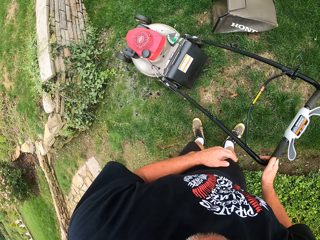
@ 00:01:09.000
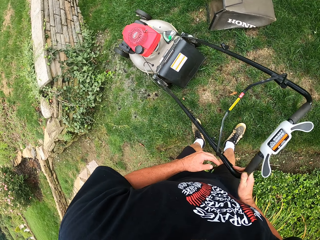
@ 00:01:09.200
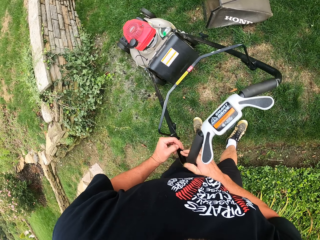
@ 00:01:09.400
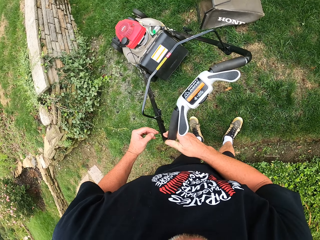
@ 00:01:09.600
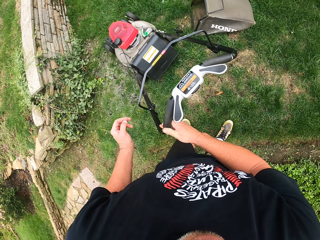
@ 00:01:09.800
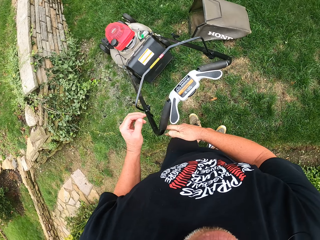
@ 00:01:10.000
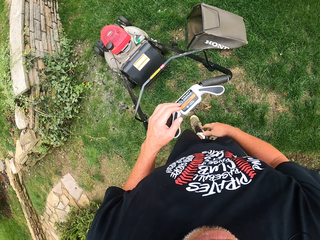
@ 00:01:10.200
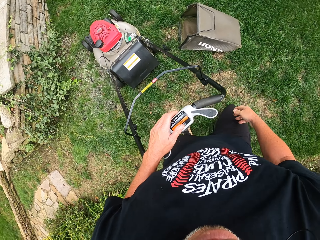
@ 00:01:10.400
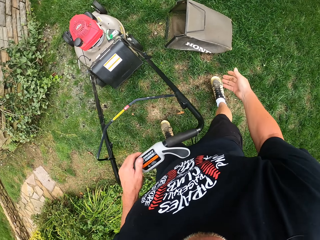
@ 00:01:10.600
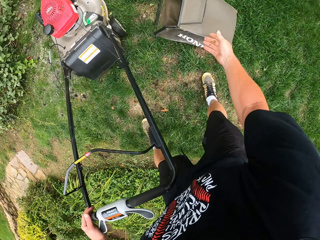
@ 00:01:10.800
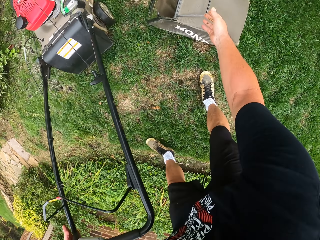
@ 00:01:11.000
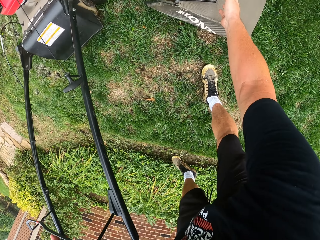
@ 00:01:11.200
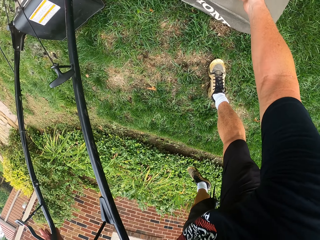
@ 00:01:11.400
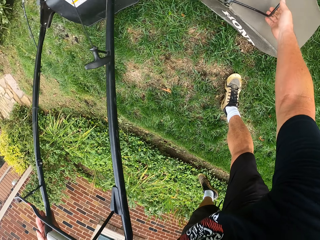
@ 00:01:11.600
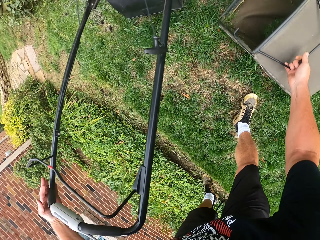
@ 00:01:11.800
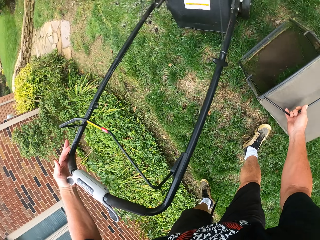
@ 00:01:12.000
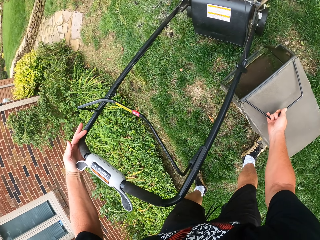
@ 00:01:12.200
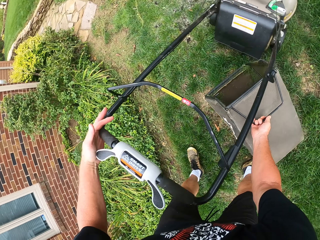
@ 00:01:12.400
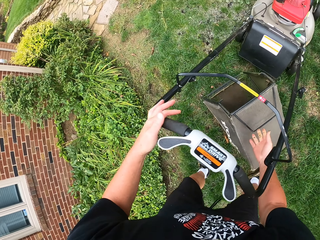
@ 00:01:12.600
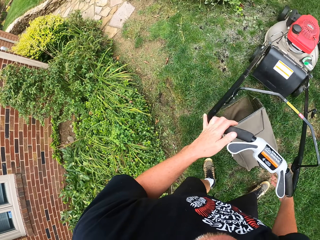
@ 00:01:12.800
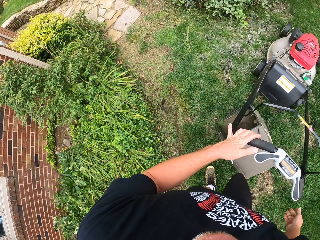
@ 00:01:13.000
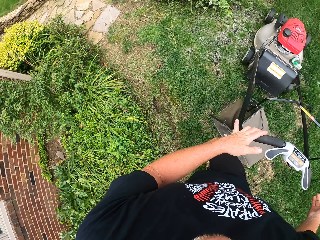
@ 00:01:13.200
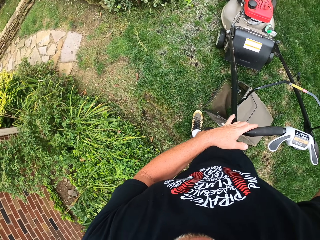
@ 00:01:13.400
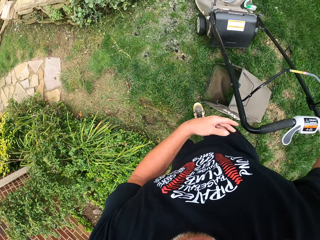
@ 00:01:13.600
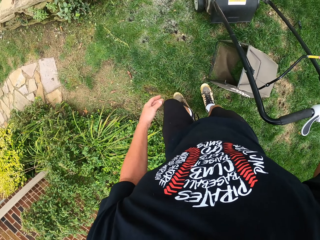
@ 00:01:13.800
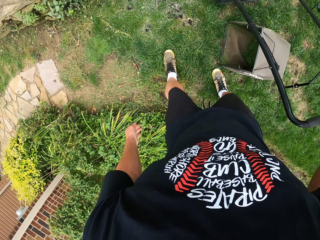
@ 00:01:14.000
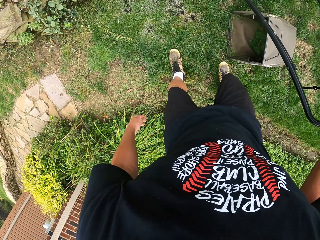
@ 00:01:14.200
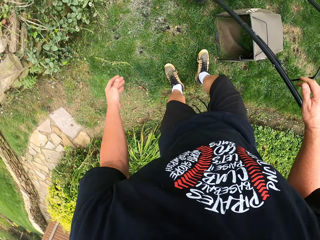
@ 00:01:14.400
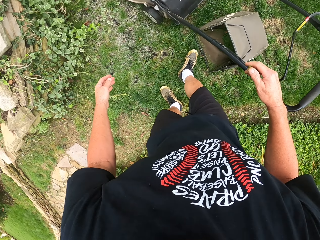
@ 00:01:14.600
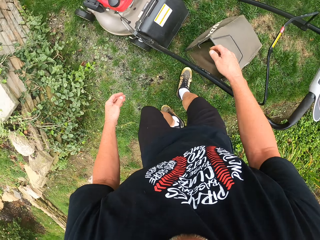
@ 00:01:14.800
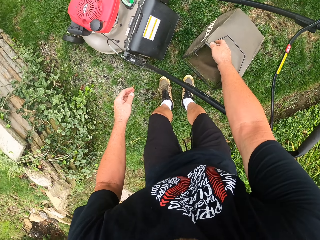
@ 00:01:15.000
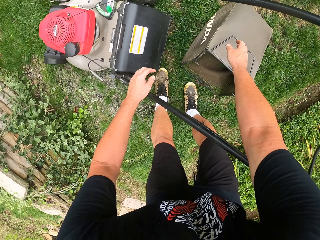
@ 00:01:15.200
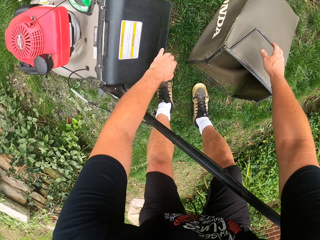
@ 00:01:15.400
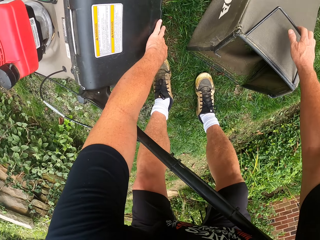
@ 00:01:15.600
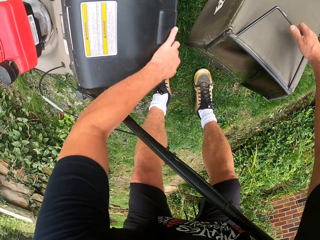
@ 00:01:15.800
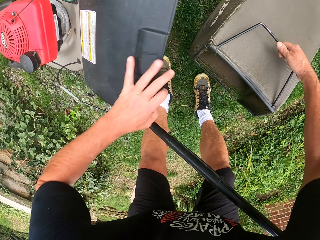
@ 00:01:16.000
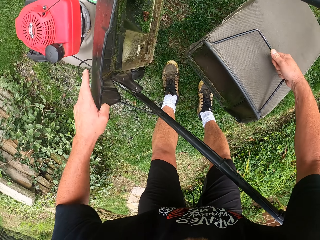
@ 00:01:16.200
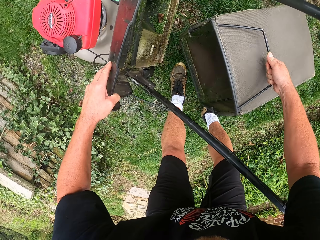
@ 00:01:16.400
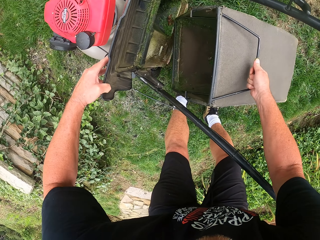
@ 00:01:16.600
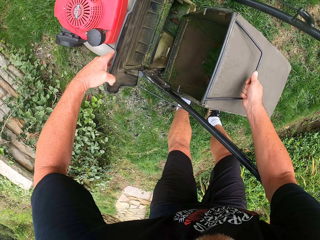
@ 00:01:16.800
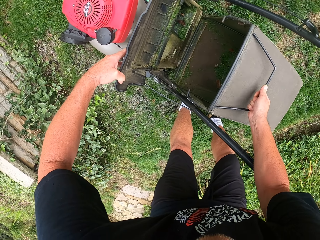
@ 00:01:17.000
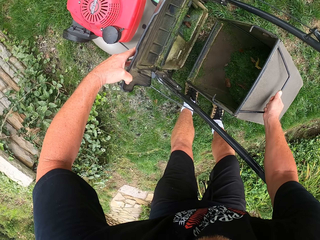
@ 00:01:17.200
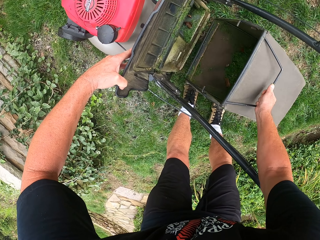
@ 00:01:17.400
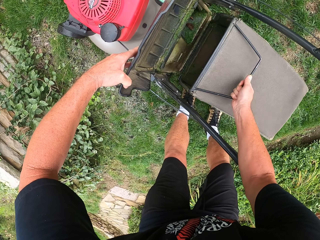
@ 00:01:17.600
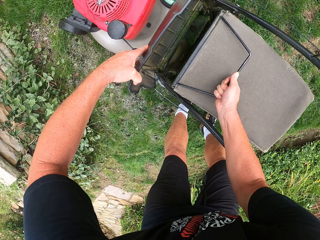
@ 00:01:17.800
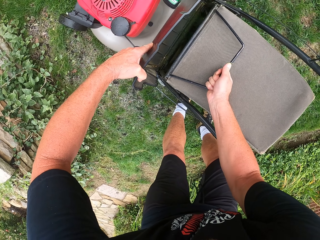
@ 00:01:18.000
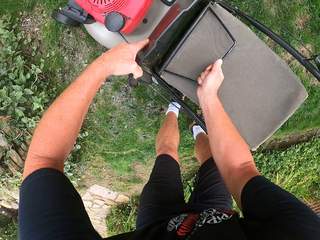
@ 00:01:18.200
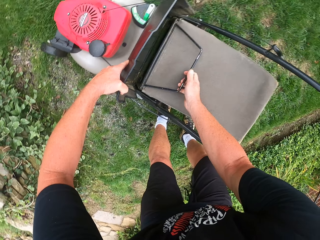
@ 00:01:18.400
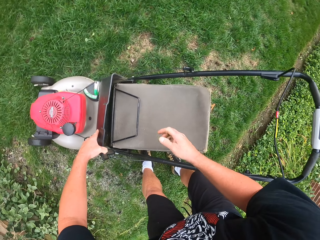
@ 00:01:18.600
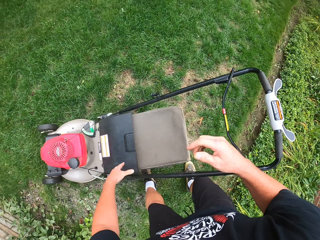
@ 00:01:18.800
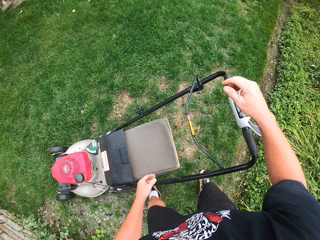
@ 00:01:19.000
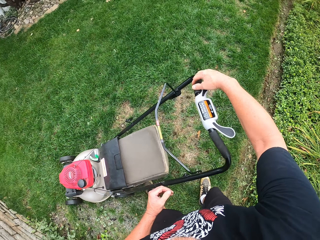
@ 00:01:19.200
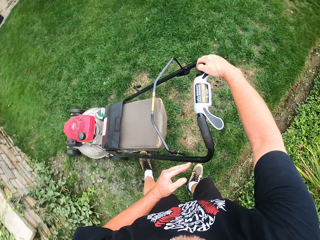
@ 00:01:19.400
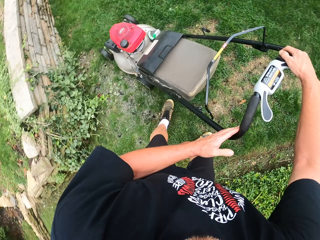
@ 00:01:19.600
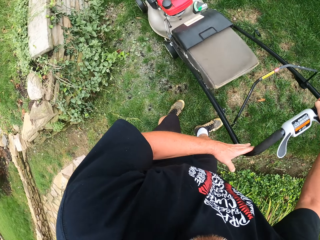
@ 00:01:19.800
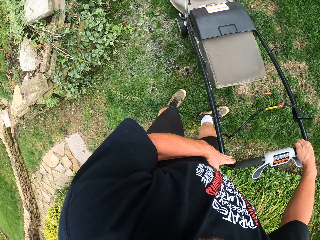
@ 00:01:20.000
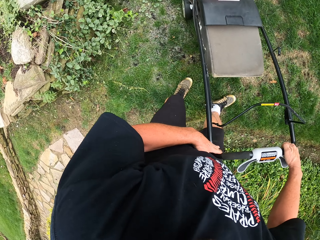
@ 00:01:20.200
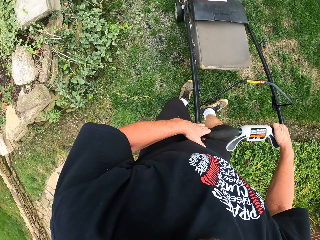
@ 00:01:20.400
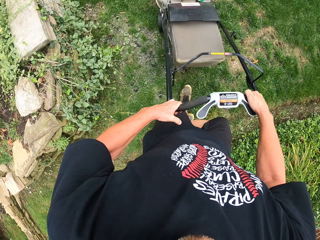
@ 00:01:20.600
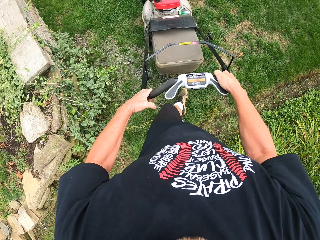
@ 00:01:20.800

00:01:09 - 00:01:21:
The camera wearer pulls the lawn mower. They pick up the bin. They empty the bin. They fix the bin.

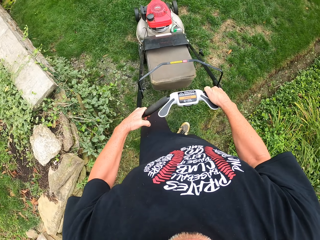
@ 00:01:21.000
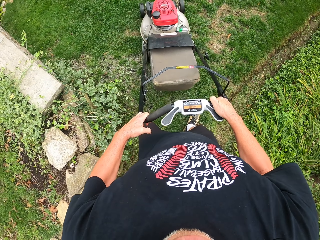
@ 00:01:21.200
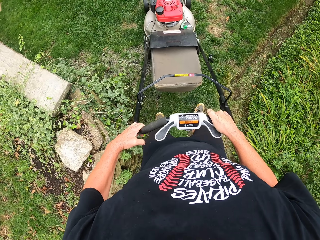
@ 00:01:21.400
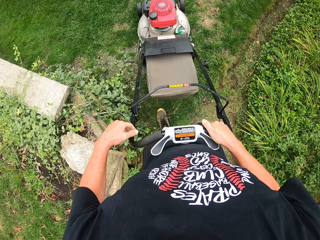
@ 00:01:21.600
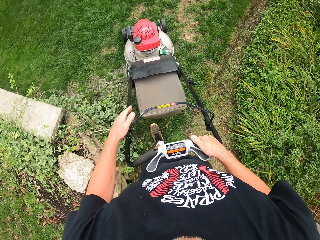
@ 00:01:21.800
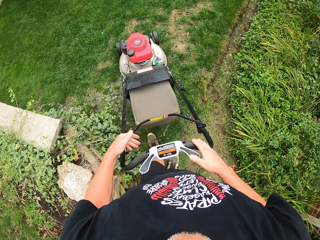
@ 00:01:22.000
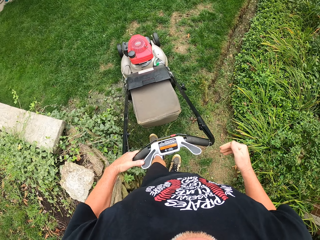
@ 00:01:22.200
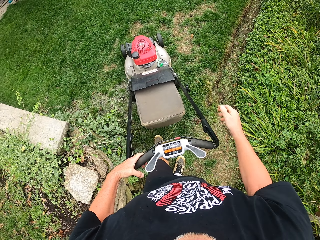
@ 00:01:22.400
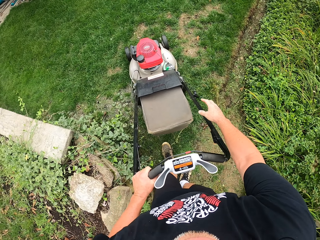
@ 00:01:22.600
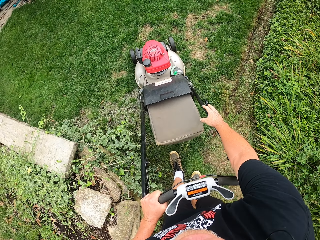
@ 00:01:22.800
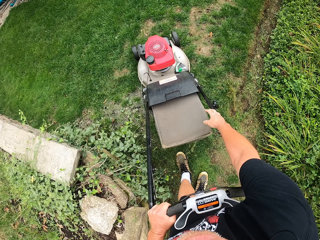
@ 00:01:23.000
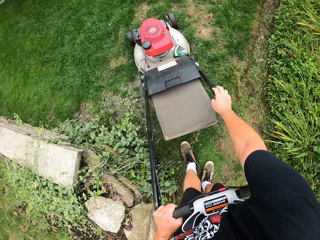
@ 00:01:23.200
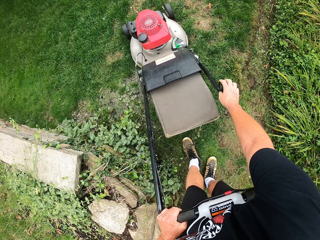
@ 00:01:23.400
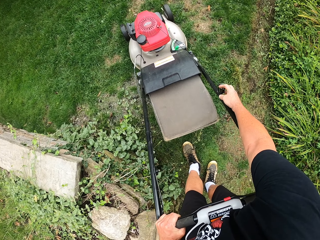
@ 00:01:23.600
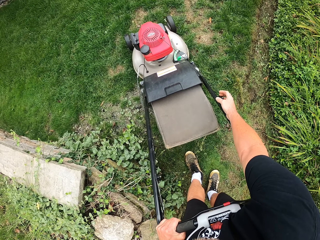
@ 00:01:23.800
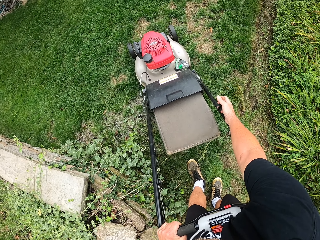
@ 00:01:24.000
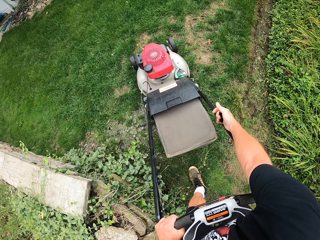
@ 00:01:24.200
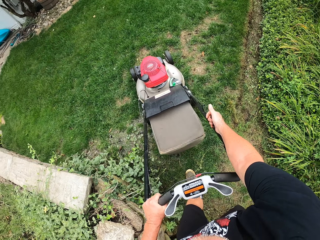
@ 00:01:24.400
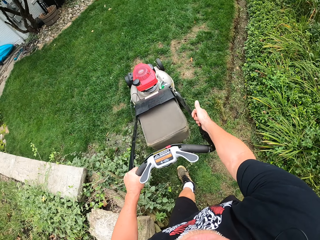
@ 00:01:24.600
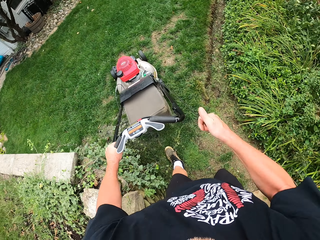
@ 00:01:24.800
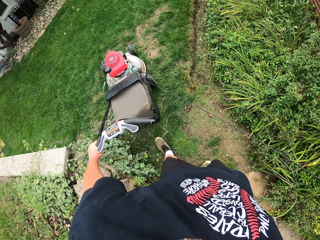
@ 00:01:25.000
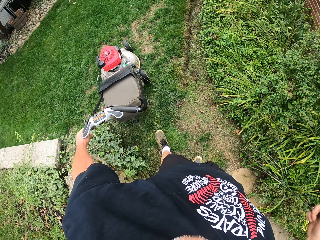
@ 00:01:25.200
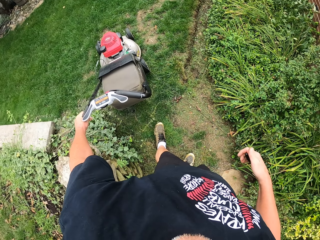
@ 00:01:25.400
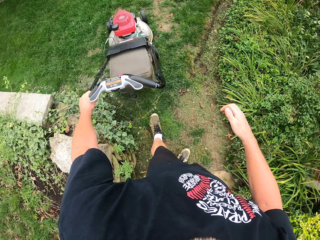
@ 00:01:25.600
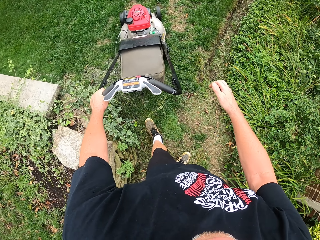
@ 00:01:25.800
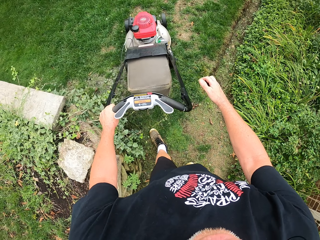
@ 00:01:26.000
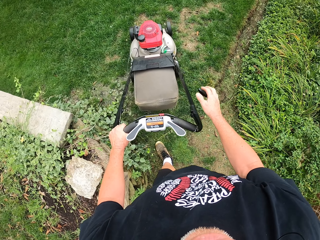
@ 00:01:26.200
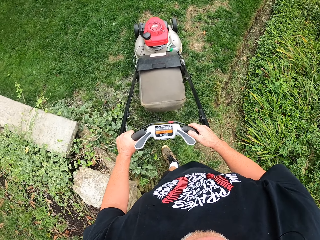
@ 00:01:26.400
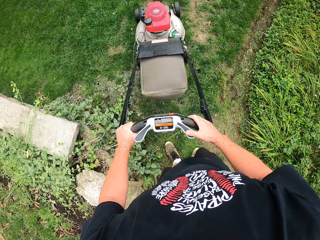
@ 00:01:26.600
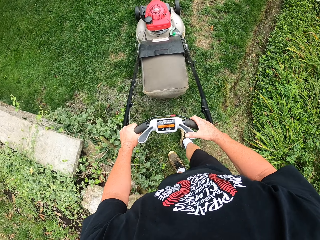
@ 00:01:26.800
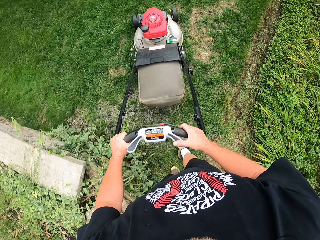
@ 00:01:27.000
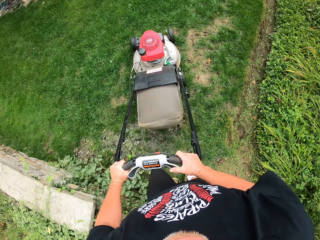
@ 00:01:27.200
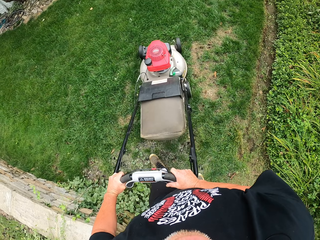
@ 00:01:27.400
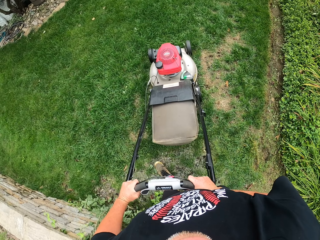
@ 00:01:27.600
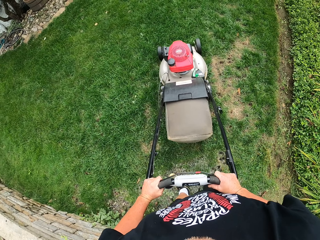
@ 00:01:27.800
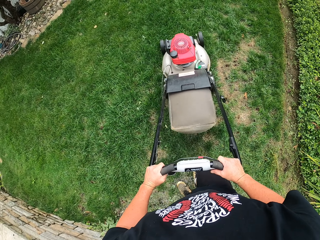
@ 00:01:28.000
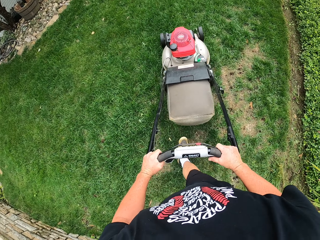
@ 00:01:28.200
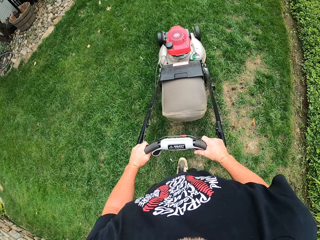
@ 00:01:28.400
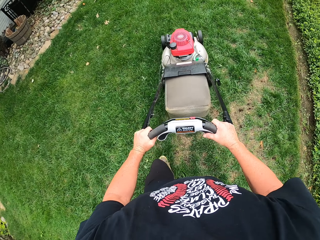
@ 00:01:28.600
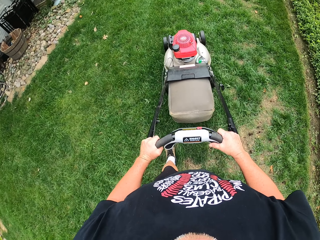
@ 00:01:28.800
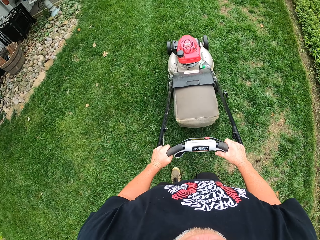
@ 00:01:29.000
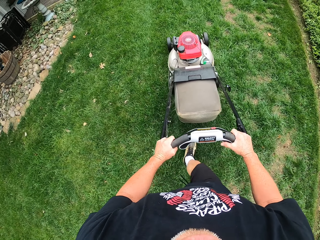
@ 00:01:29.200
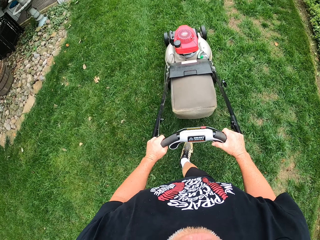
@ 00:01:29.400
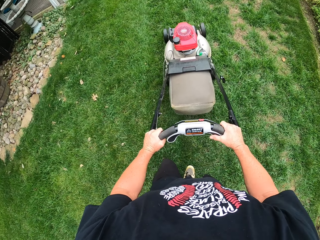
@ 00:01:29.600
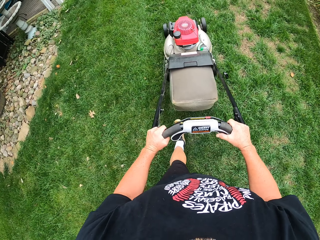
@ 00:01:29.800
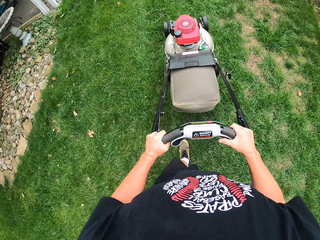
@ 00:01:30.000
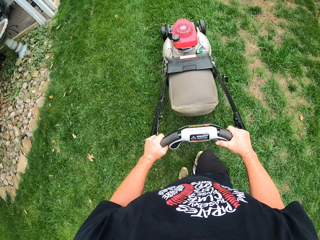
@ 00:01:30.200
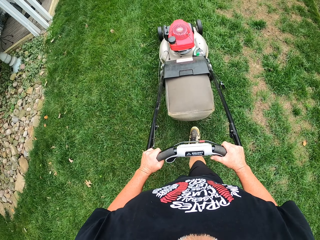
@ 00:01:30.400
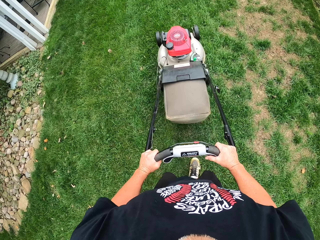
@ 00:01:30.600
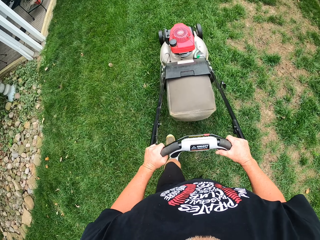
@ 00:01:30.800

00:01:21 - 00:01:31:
The camera wearer moves the lawn mower. They start the lawn mower. They pull the power string. They cut the grass.
